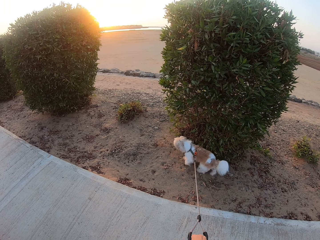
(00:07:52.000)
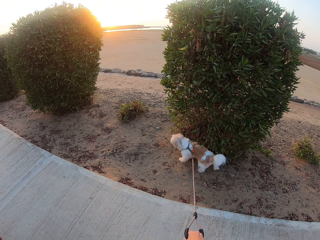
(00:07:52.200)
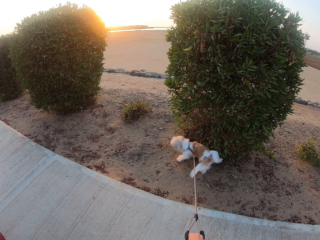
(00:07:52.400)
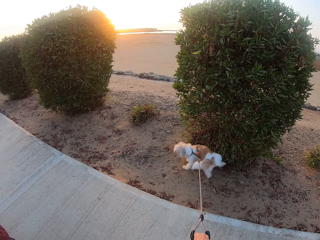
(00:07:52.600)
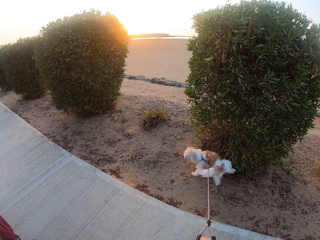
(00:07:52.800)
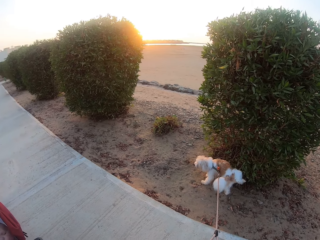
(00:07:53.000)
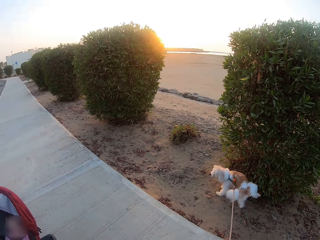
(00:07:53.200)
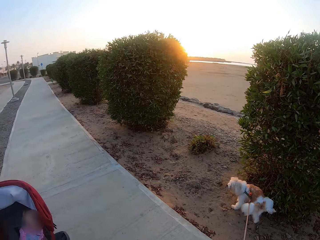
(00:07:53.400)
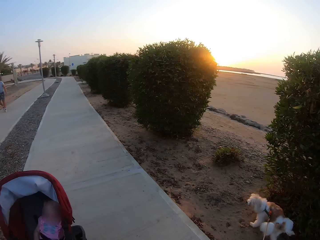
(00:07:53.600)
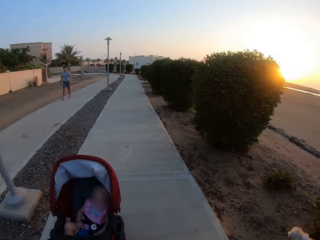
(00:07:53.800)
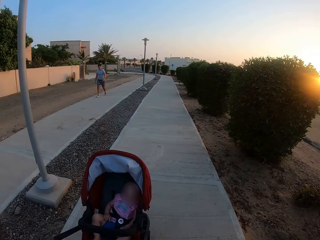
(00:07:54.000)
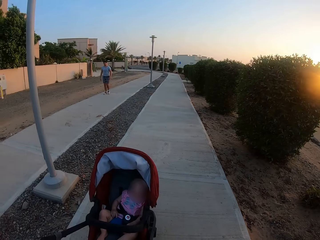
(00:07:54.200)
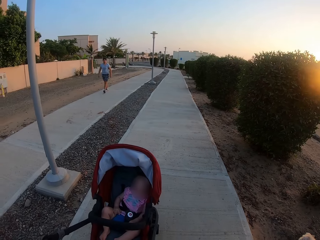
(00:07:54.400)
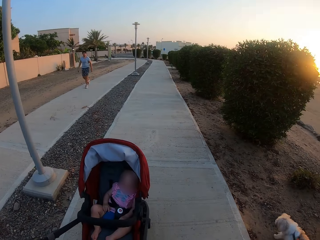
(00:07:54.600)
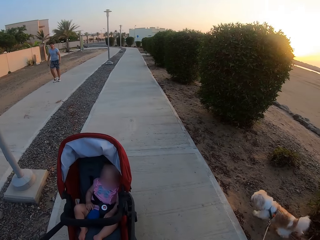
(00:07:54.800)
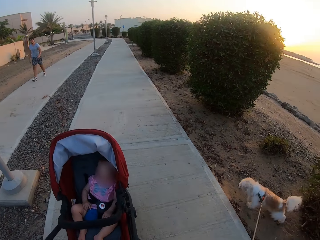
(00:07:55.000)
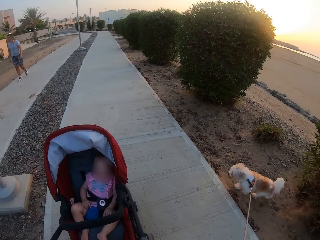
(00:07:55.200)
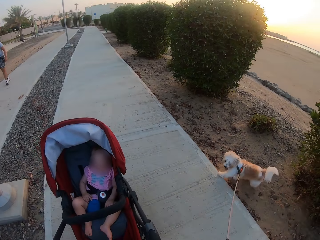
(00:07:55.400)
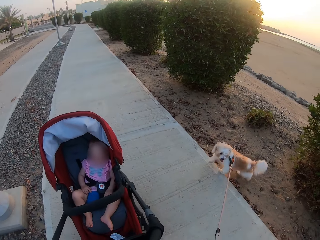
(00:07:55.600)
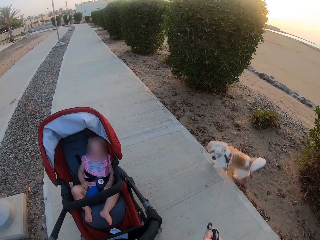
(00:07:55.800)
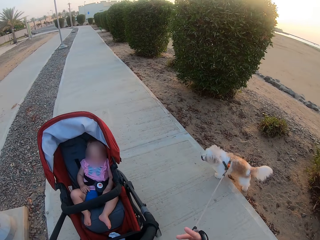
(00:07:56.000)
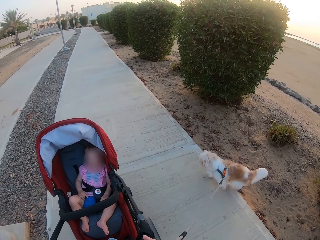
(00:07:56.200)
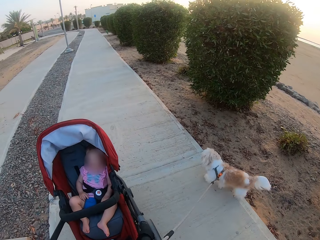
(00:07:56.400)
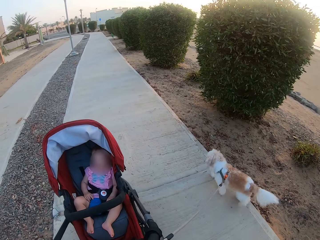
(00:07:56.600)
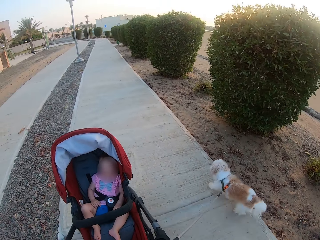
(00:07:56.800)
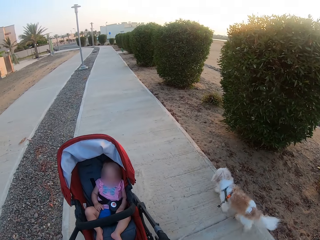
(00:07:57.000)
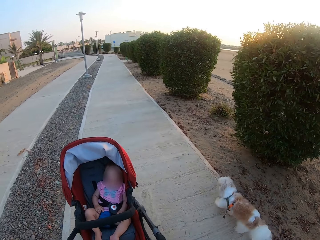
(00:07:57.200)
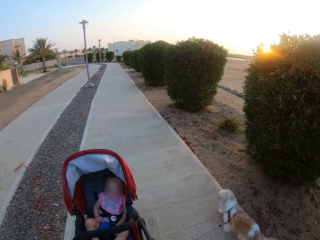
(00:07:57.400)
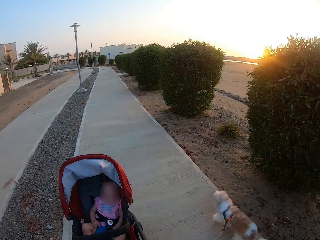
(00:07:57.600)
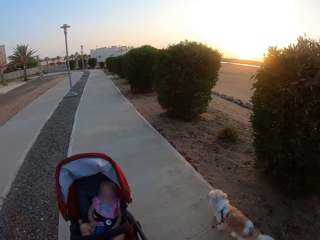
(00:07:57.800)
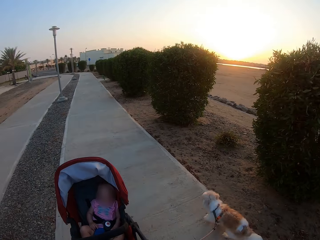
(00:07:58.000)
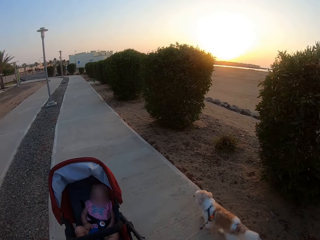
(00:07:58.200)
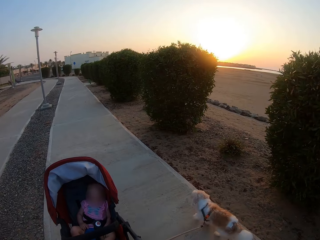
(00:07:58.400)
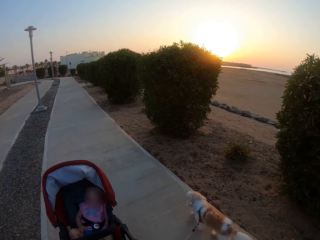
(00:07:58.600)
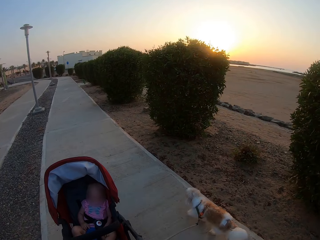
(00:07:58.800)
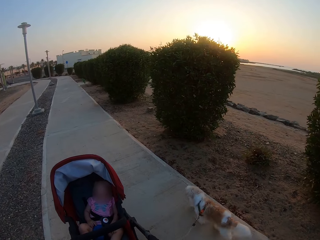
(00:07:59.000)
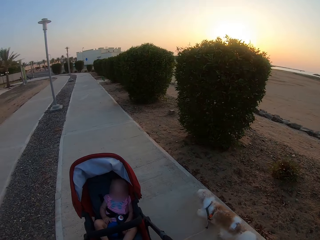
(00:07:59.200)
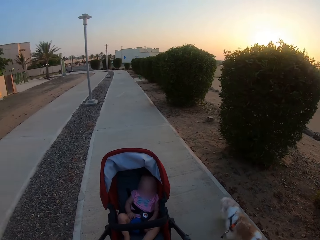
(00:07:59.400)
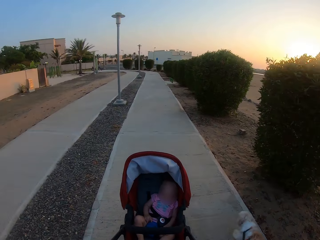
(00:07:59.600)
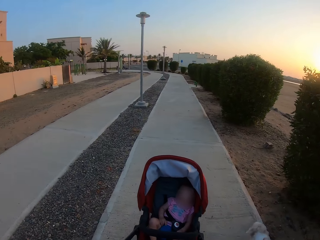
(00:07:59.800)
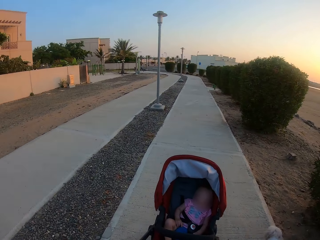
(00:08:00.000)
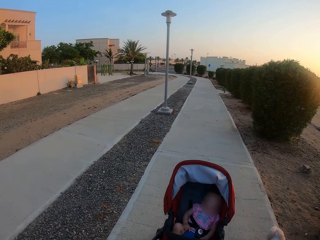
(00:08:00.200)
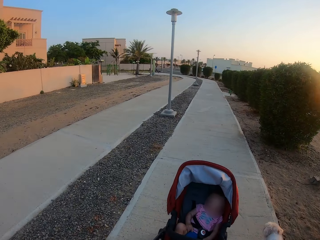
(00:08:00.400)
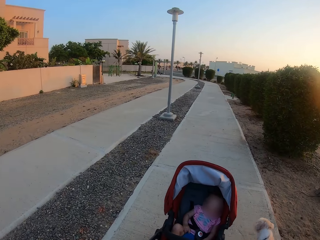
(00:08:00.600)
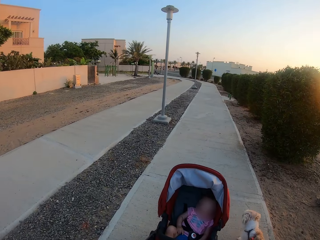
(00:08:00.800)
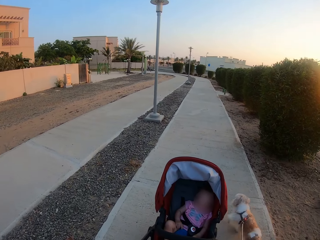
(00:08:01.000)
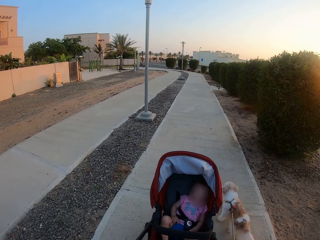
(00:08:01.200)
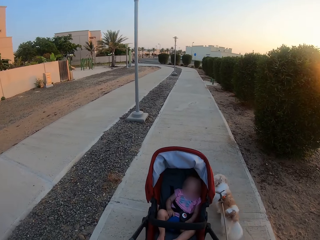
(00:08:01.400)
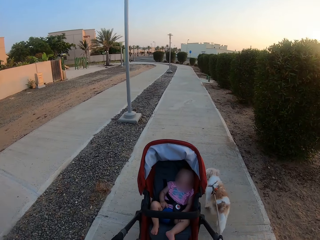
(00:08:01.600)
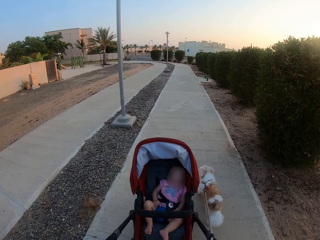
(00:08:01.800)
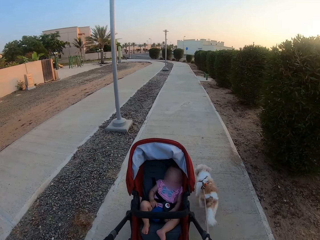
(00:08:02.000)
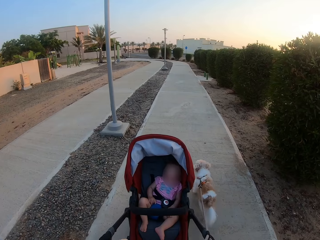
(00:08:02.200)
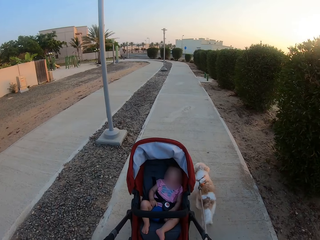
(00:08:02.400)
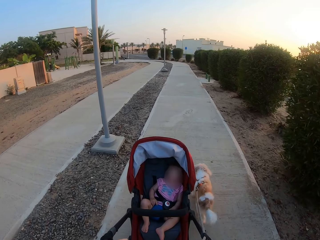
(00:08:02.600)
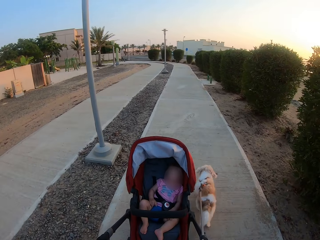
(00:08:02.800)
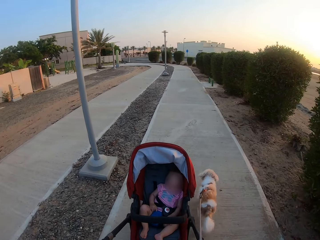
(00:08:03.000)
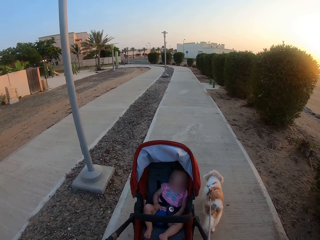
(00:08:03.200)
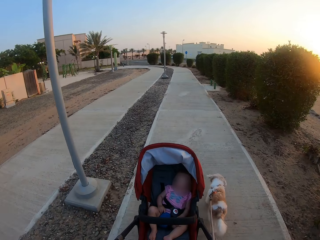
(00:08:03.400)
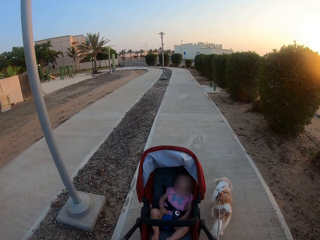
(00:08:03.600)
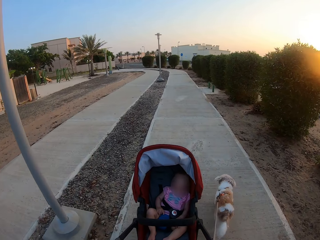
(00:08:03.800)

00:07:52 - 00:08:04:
The camera wearer turns around. A woman walks on the pavement. The camera wearer pushes a baby stroller. They walk with a baby in the baby stroller and a dog with a lace along the pavement.

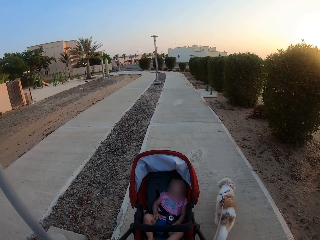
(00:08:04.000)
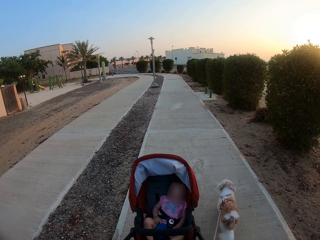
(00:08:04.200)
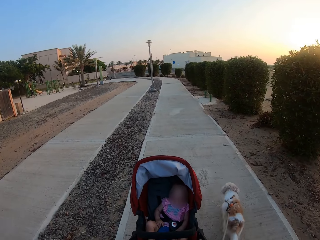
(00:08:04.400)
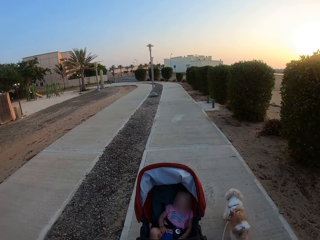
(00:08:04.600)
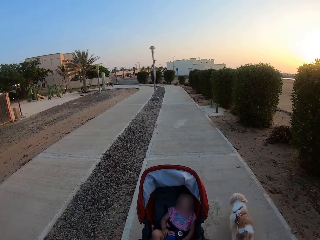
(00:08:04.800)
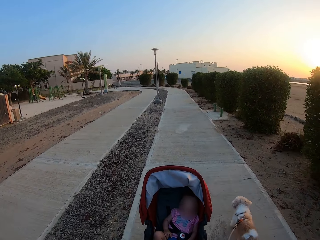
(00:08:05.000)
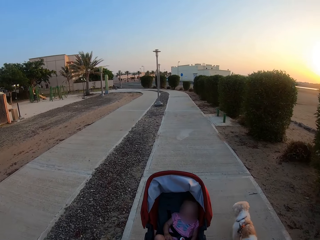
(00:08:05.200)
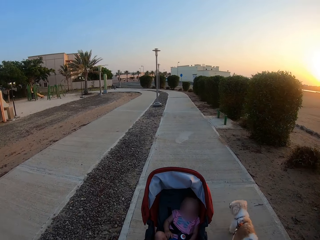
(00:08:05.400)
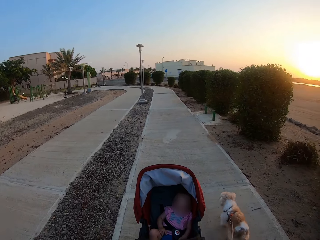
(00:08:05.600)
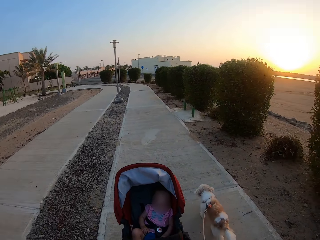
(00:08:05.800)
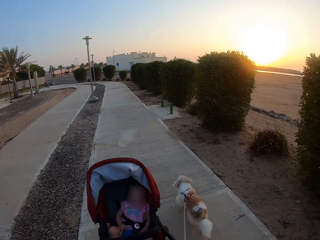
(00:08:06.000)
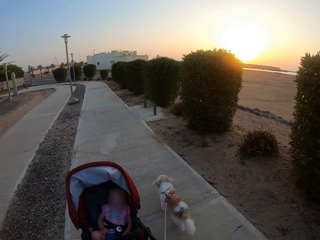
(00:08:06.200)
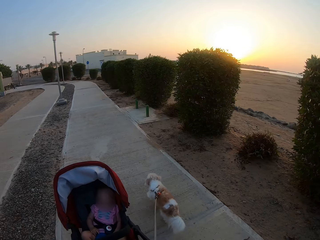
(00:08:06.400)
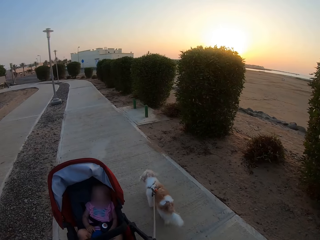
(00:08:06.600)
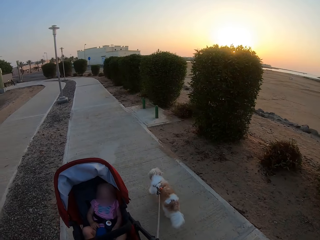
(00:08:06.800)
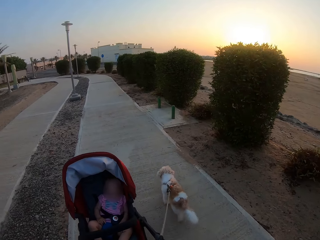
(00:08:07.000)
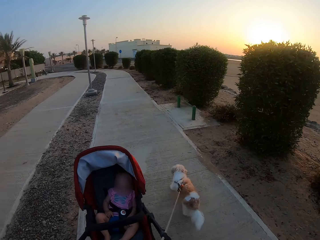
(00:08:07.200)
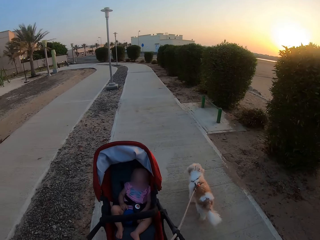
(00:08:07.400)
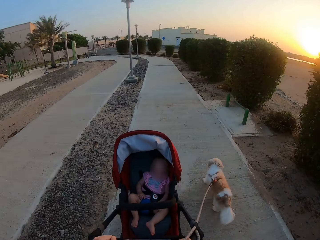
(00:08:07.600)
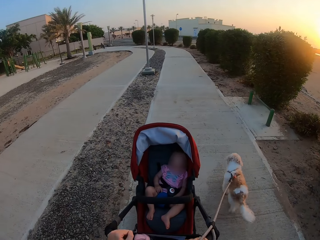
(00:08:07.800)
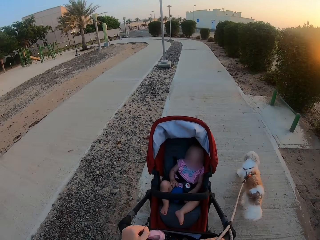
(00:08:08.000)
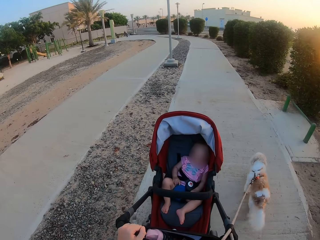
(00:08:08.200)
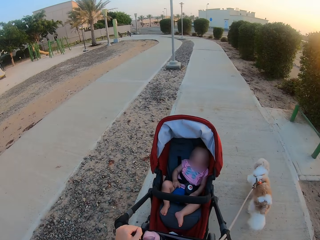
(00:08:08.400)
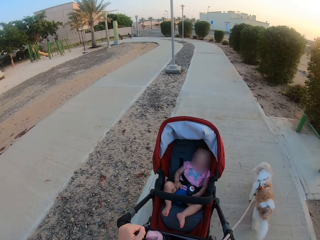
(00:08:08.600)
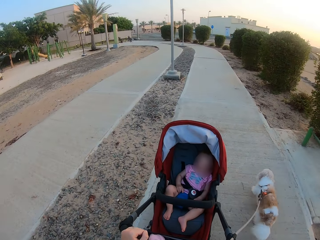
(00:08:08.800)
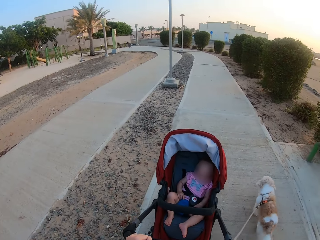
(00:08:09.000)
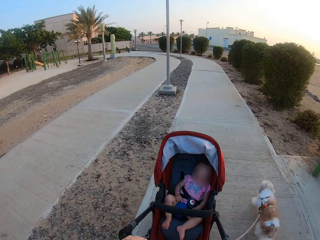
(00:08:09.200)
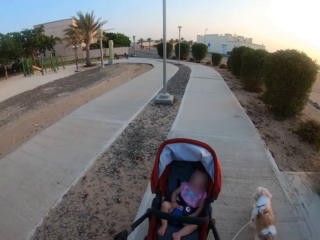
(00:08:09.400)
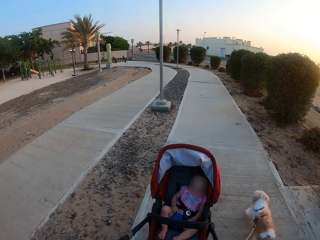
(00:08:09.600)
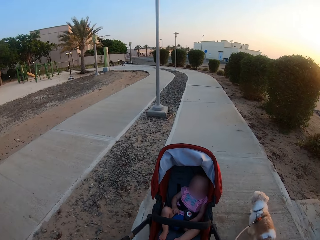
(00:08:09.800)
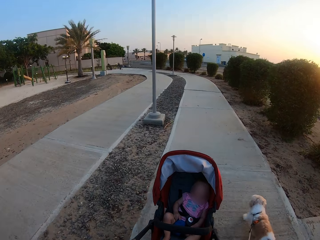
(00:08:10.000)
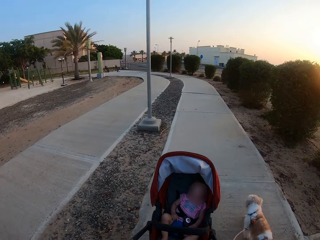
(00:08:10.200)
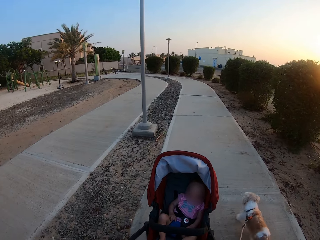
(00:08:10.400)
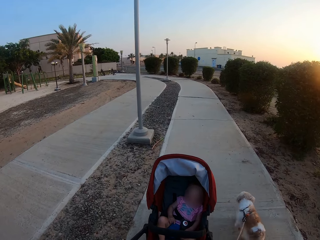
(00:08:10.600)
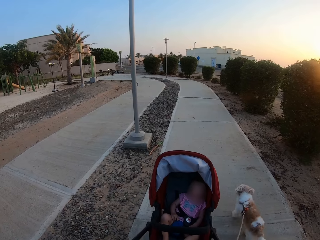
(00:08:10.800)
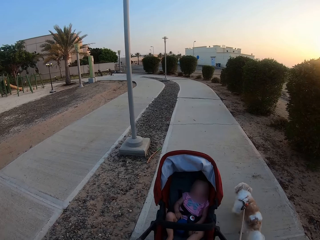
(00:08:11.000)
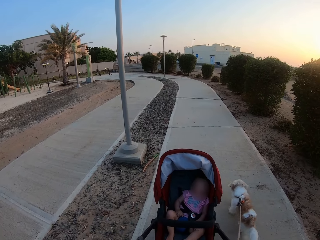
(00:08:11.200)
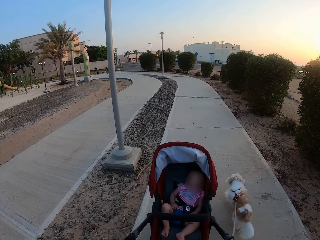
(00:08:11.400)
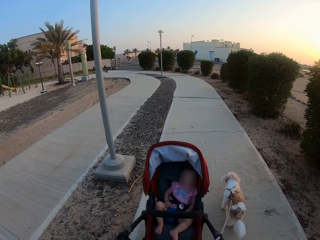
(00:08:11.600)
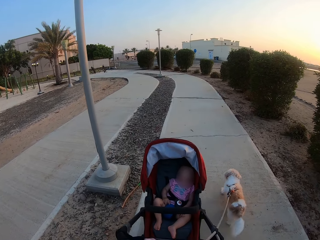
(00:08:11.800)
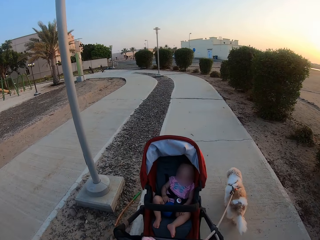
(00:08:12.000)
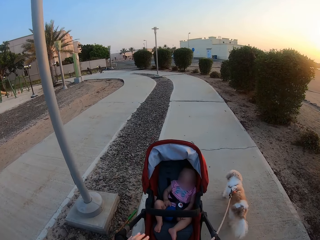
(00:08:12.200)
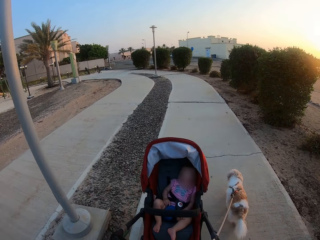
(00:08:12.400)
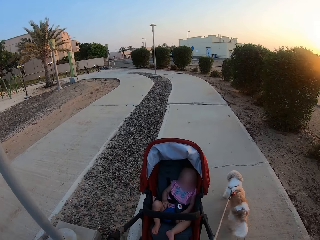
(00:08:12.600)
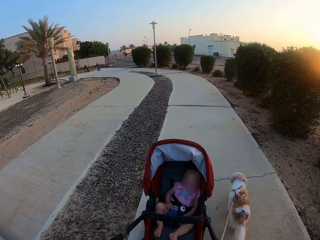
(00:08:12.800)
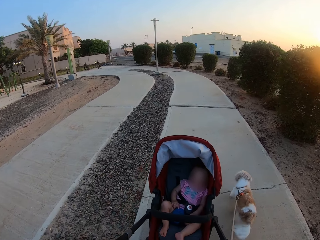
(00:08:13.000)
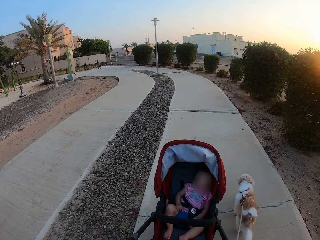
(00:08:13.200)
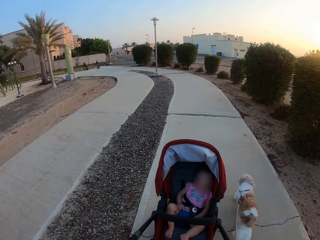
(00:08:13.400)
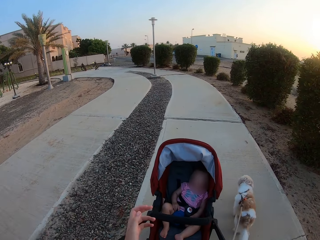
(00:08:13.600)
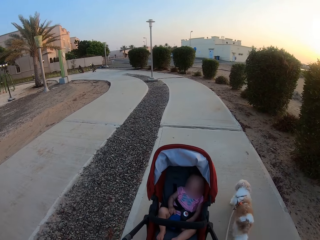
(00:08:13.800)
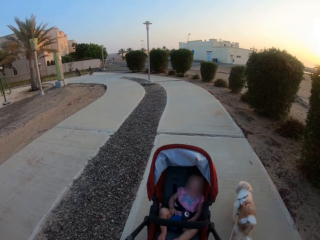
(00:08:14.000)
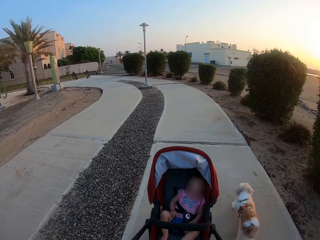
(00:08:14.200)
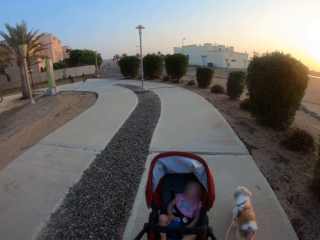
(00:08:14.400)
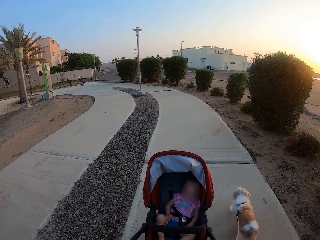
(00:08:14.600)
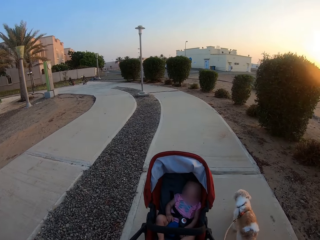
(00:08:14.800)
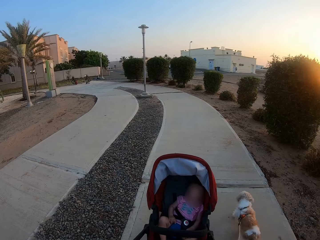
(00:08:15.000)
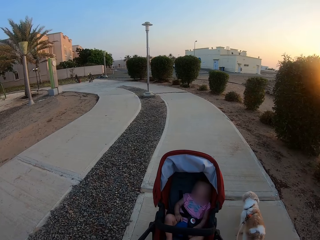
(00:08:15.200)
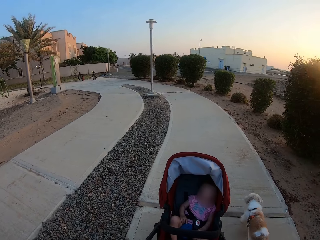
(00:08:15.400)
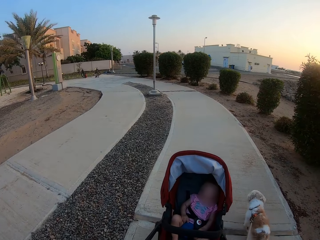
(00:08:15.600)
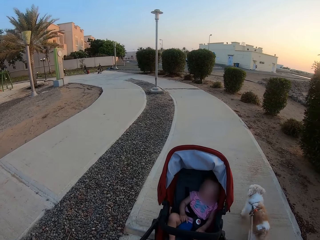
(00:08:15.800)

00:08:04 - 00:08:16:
The camera wearer moves the left hand. They push a baby stroller.
